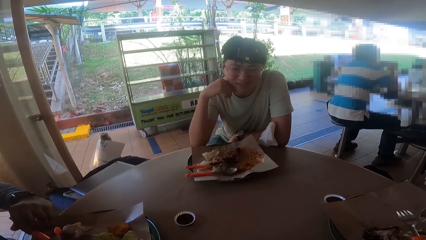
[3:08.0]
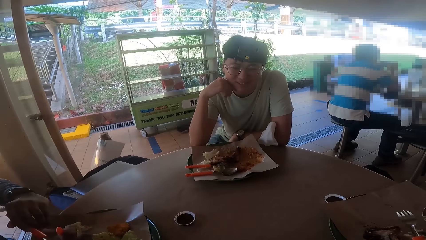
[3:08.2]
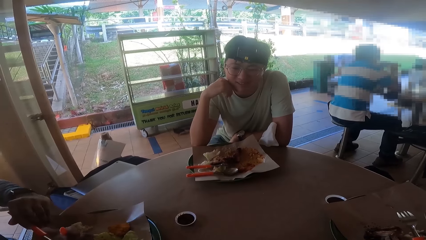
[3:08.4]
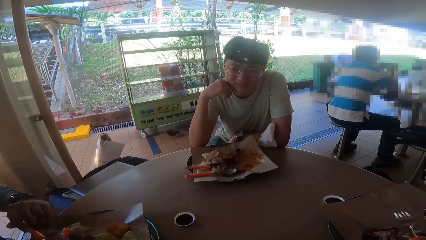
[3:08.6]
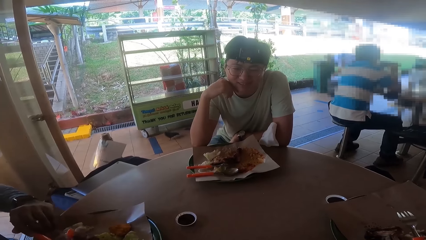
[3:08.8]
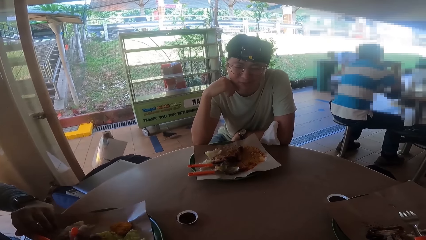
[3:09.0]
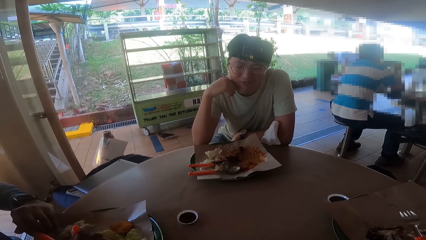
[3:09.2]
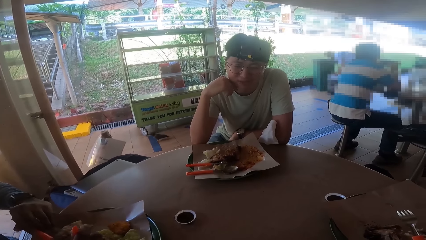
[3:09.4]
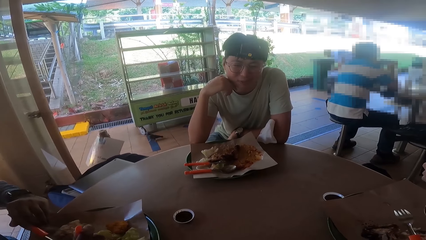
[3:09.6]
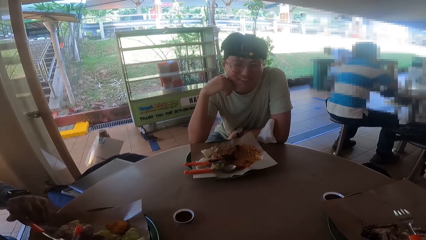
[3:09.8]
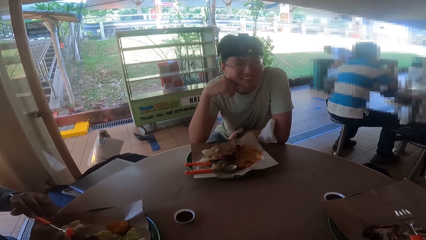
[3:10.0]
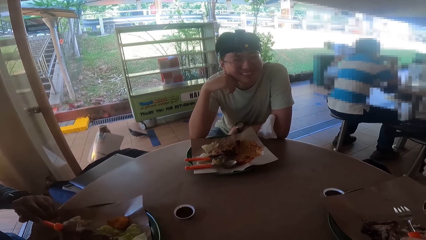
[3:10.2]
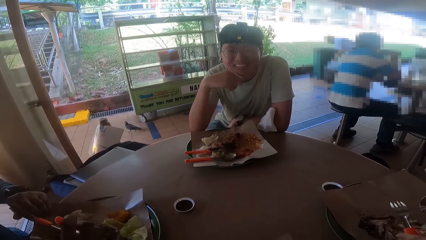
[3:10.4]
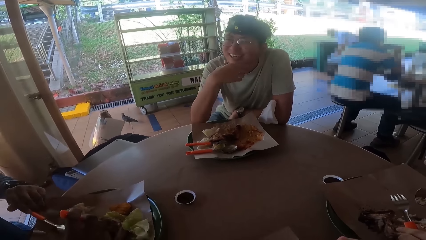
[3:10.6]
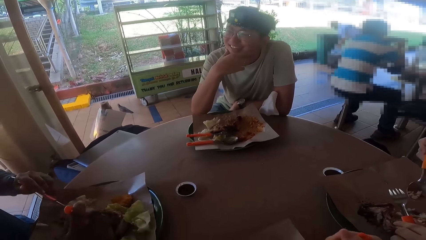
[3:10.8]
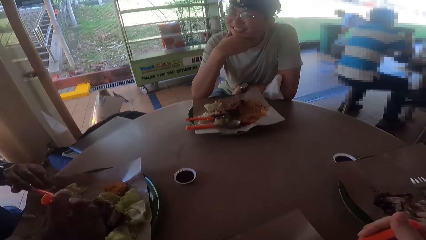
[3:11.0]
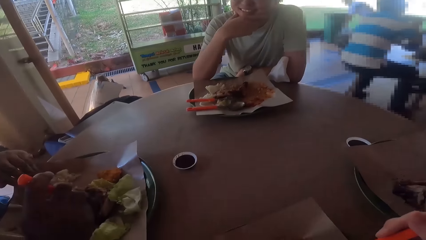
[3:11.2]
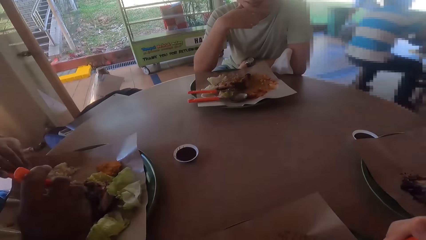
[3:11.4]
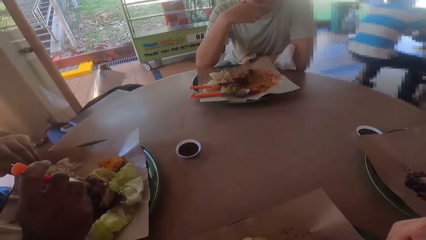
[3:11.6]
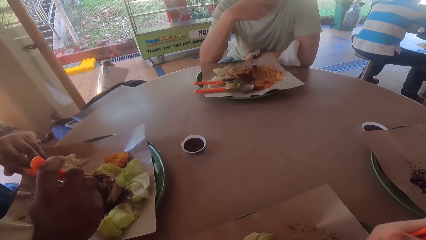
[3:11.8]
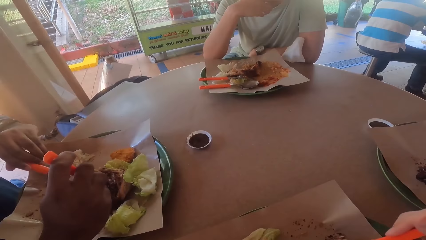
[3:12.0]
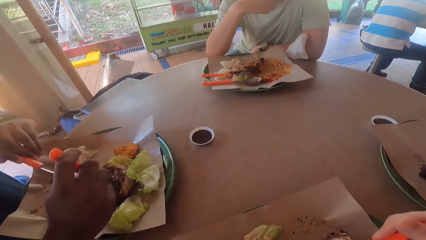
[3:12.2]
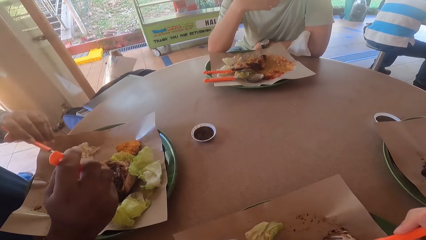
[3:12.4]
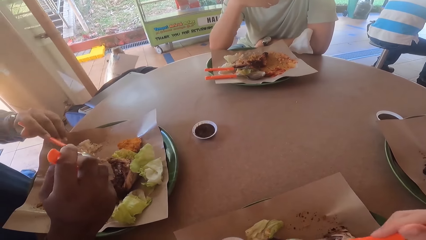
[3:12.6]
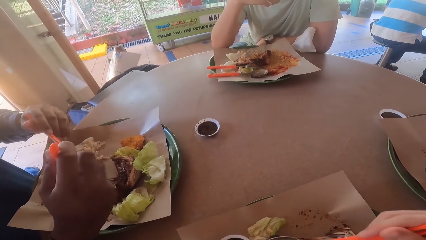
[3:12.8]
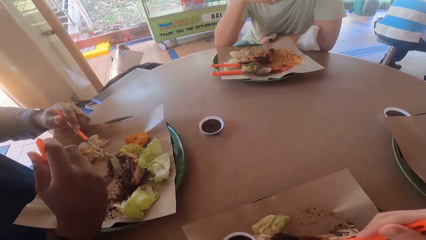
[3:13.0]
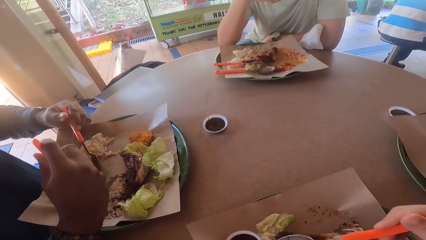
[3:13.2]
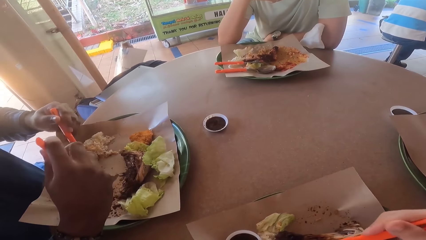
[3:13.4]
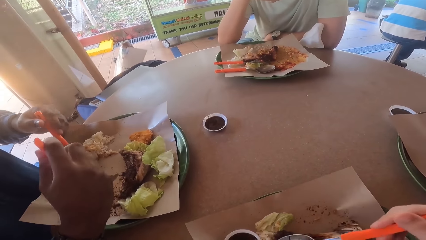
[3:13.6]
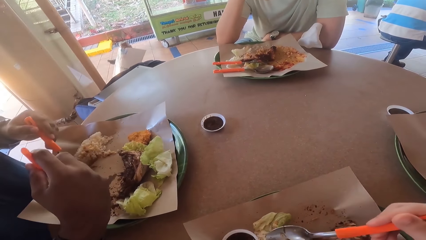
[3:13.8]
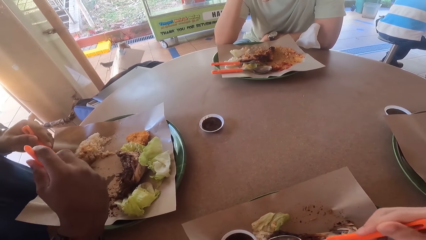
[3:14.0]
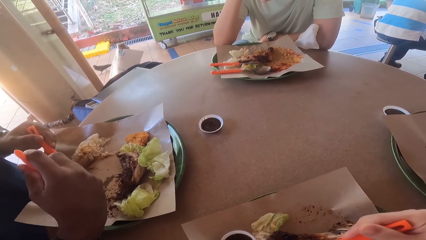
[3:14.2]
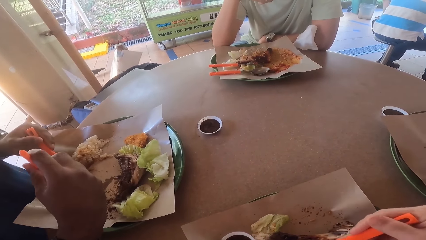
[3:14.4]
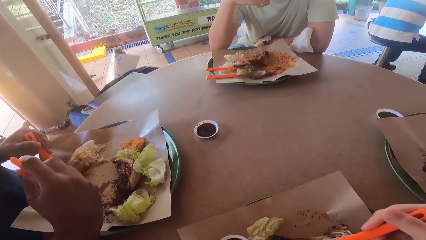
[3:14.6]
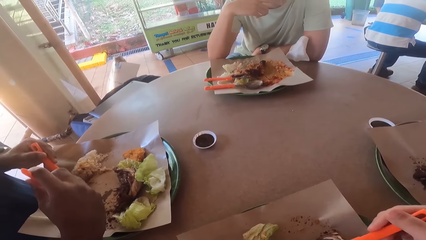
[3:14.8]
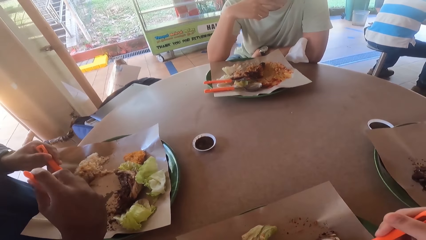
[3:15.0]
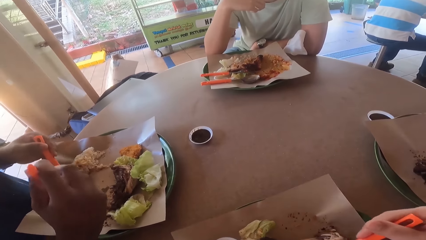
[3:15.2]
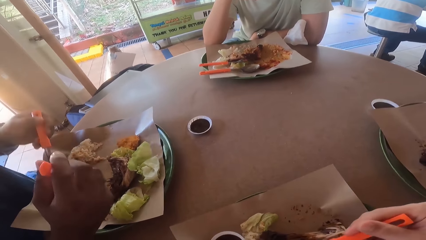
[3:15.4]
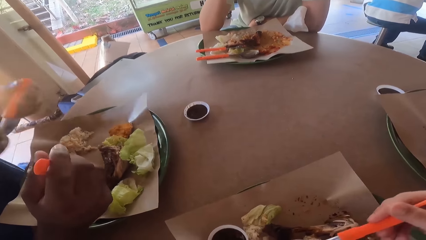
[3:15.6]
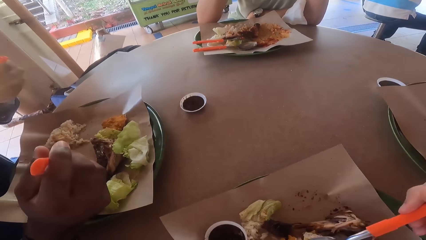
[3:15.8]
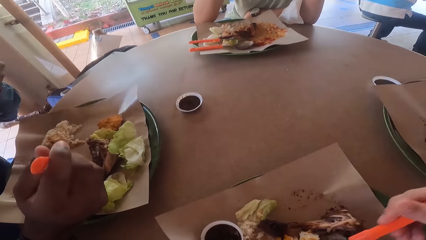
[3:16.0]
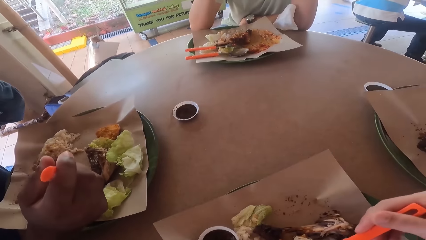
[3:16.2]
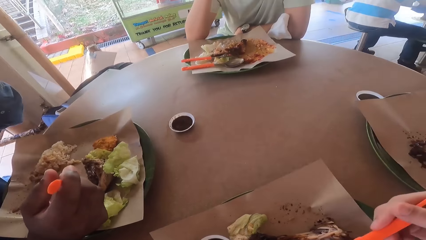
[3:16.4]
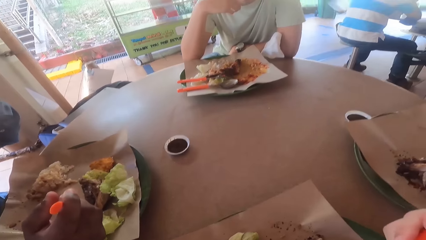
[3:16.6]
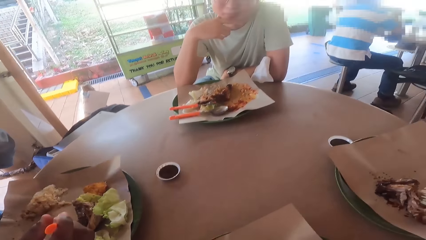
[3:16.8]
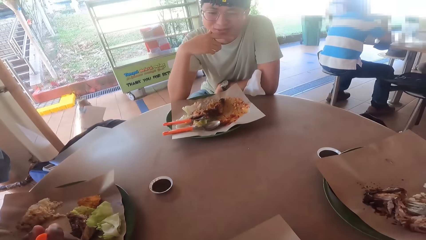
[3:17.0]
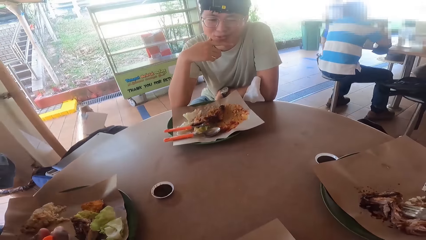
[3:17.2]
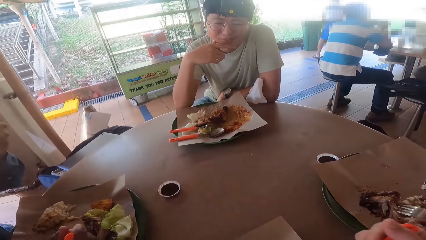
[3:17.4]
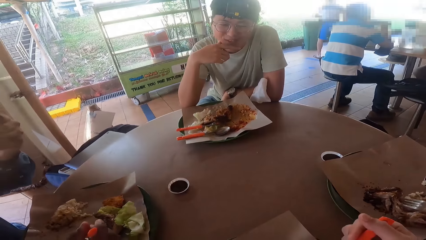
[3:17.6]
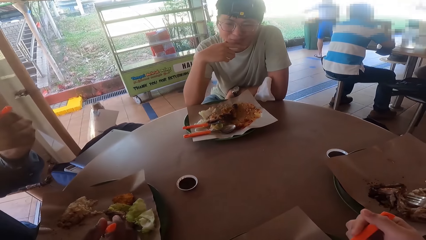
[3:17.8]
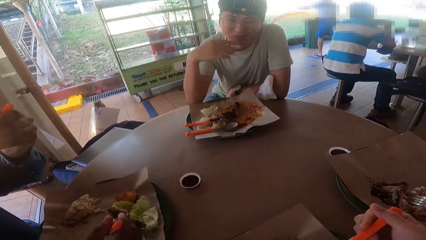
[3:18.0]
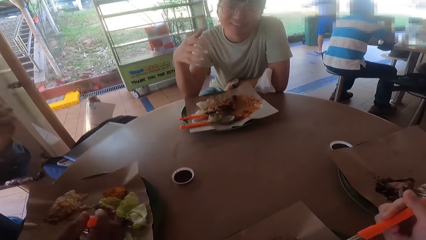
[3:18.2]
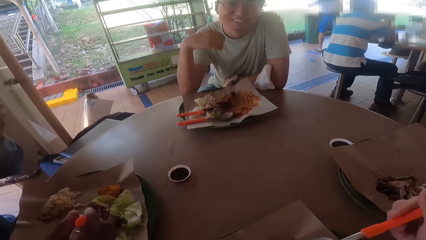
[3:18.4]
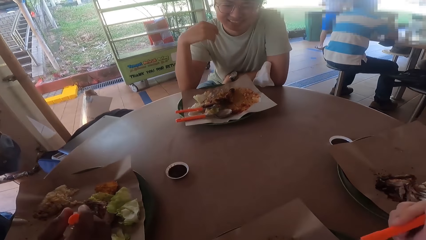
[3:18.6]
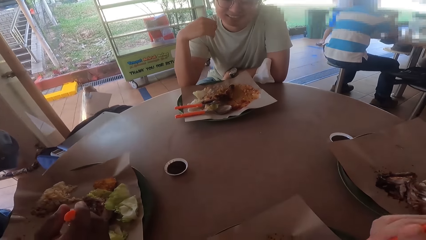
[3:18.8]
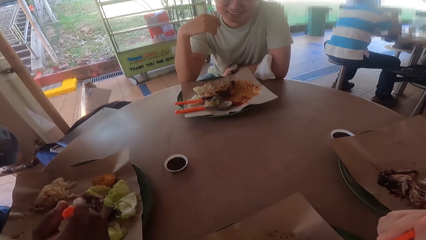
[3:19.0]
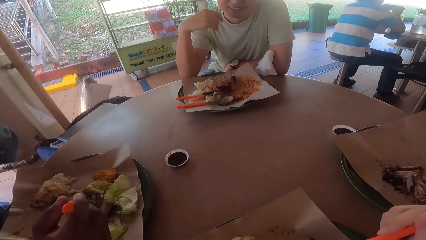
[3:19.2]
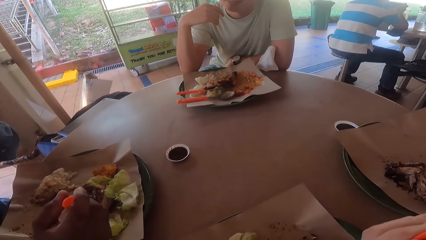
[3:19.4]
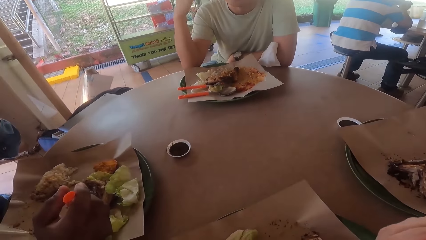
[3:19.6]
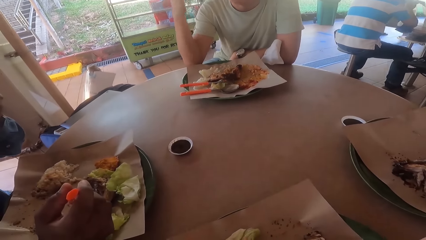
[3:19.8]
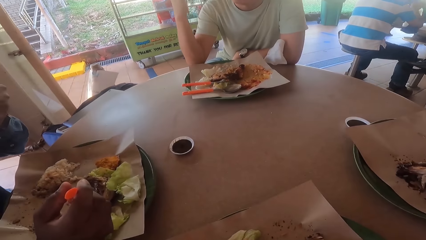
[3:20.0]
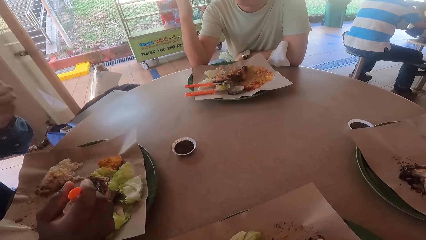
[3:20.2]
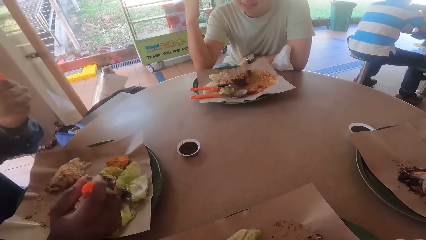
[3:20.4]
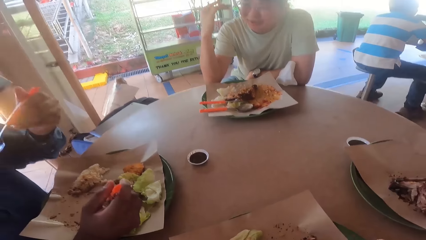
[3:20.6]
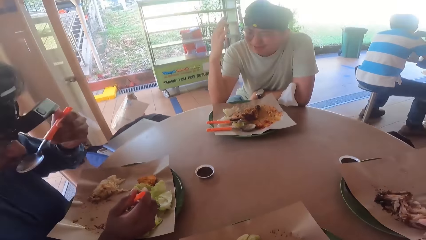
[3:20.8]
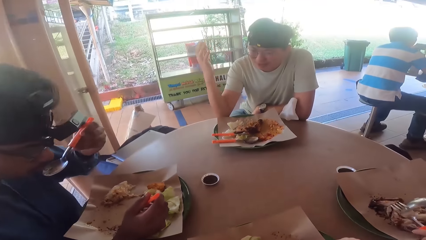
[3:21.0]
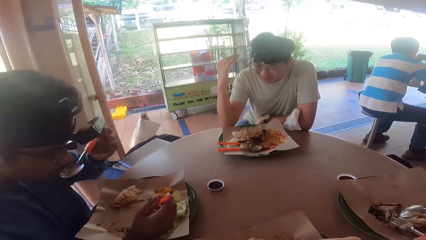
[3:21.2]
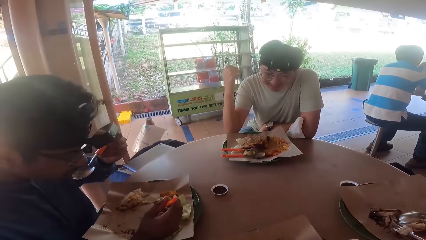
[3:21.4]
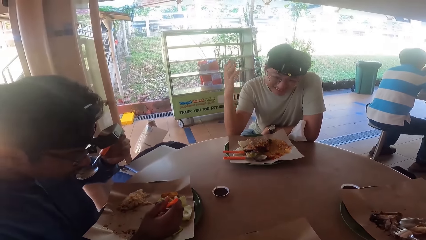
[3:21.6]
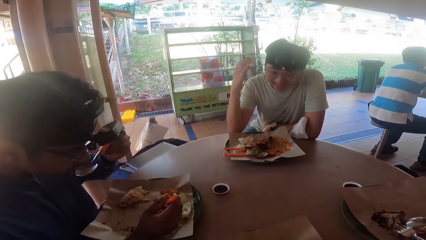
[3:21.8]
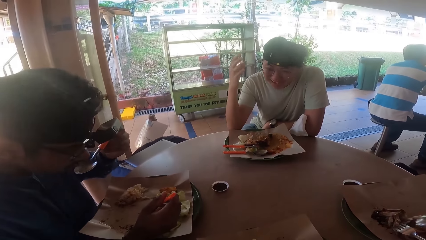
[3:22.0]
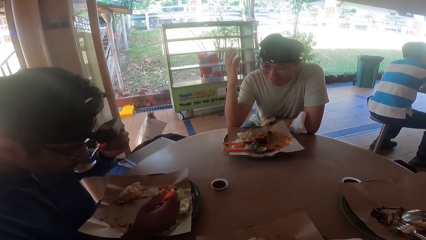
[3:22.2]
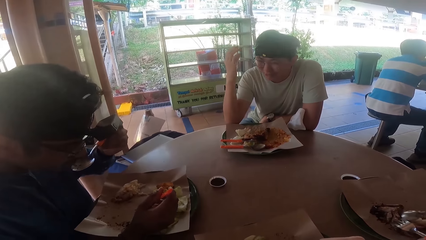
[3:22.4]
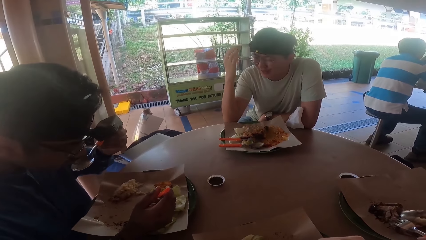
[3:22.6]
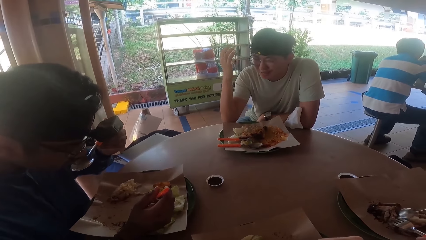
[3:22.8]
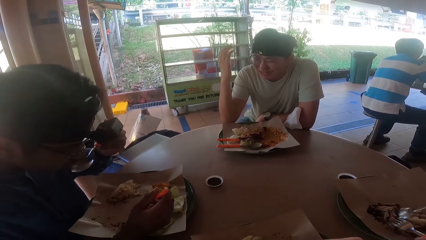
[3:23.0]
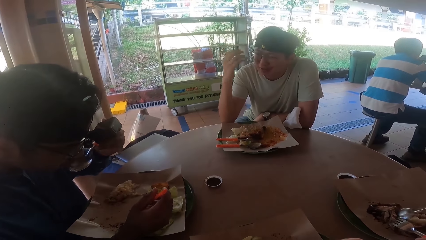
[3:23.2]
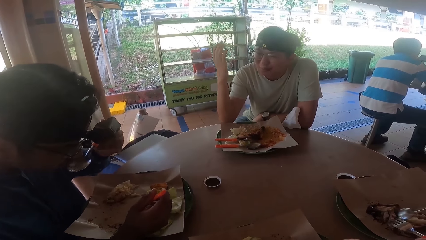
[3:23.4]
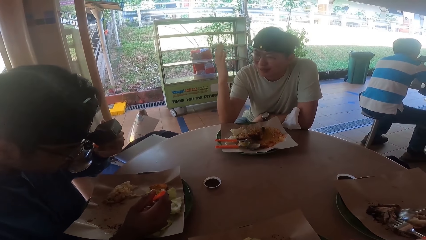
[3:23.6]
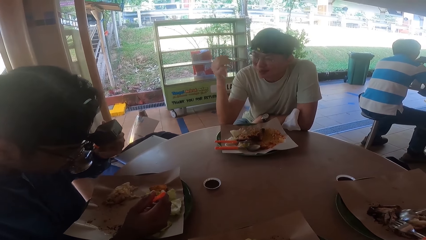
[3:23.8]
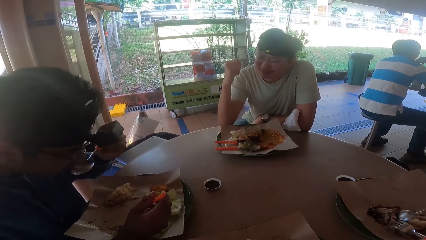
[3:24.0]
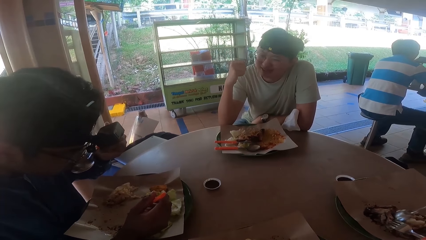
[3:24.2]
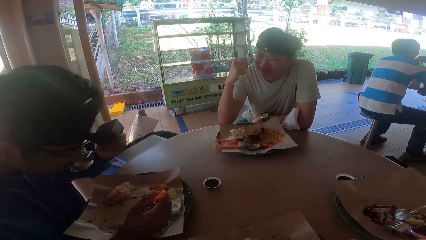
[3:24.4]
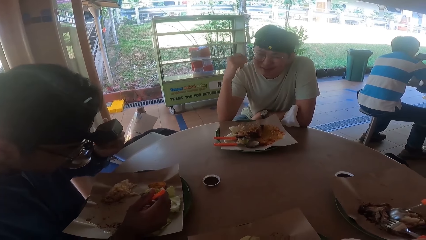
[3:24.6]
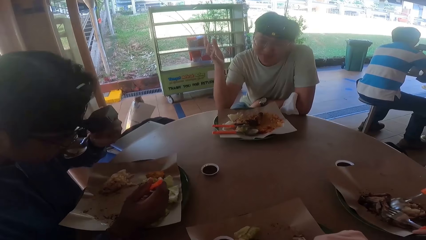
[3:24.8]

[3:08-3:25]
A man makes a hand gesture.
